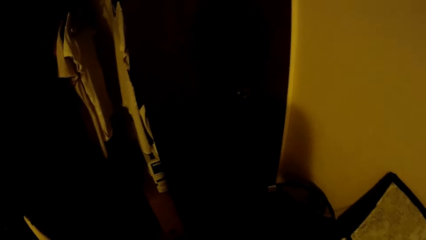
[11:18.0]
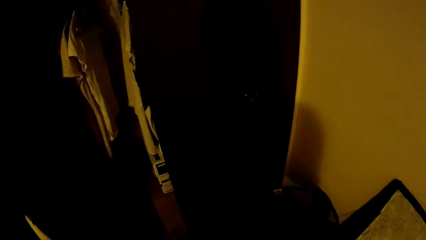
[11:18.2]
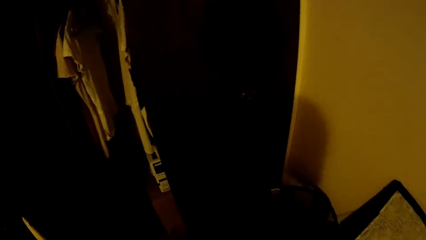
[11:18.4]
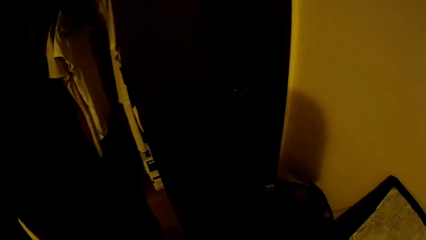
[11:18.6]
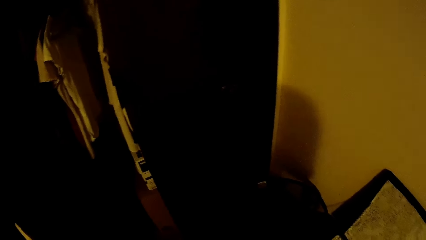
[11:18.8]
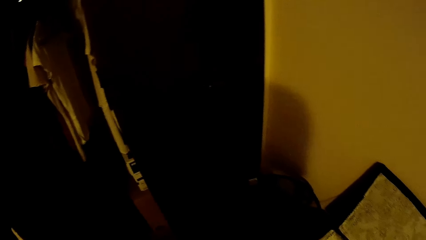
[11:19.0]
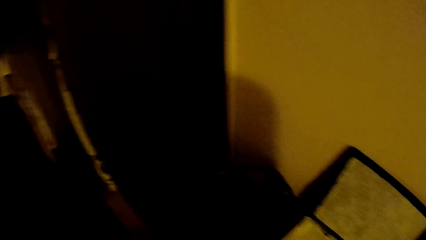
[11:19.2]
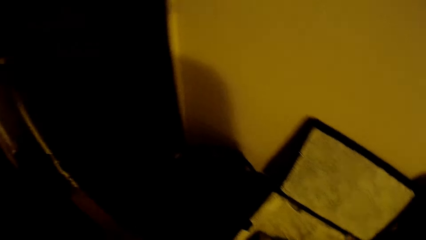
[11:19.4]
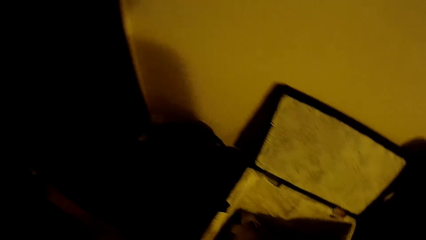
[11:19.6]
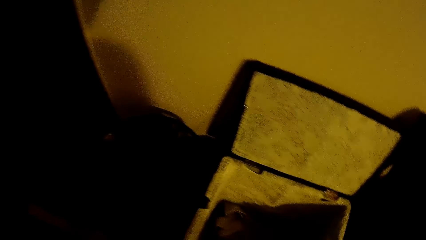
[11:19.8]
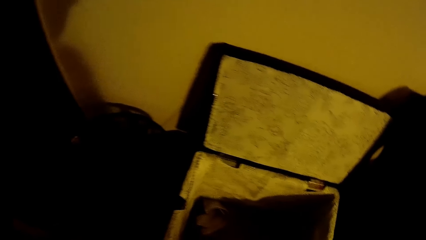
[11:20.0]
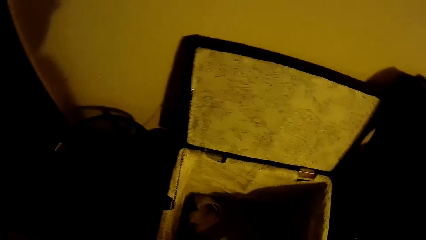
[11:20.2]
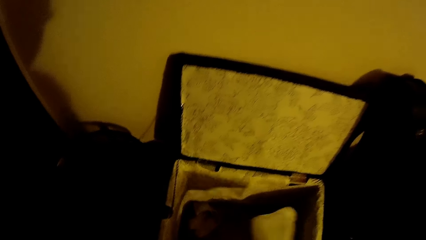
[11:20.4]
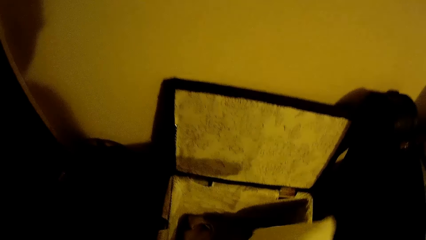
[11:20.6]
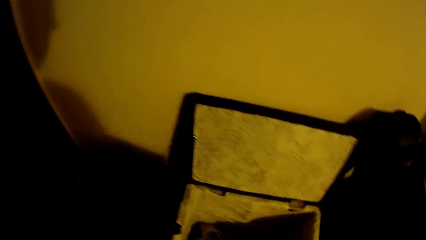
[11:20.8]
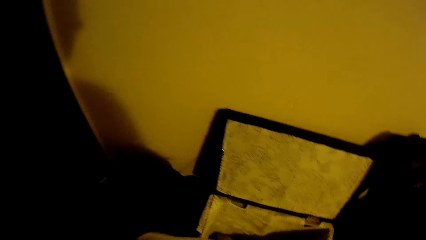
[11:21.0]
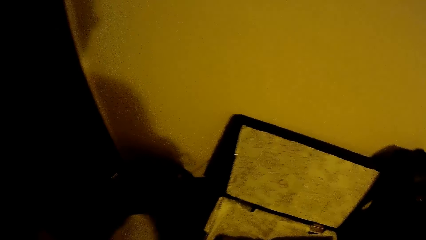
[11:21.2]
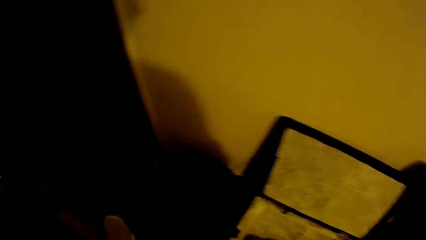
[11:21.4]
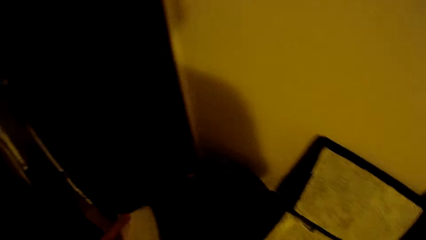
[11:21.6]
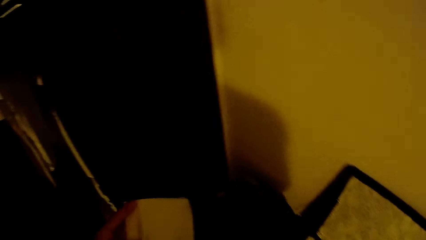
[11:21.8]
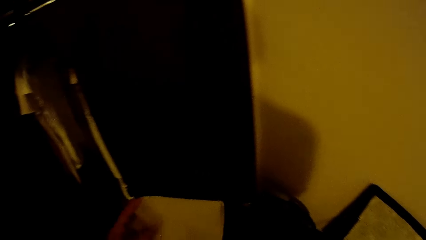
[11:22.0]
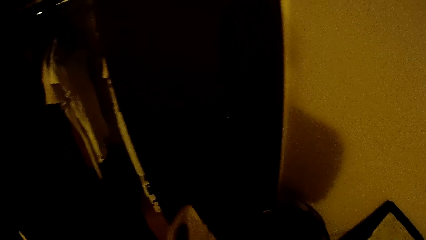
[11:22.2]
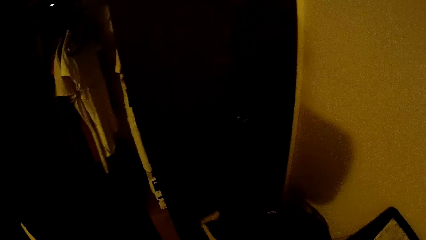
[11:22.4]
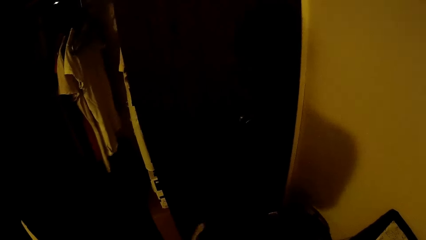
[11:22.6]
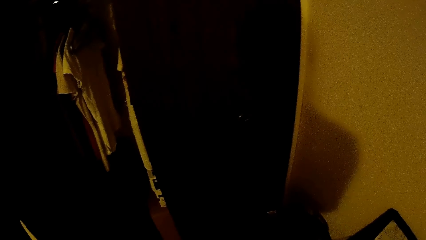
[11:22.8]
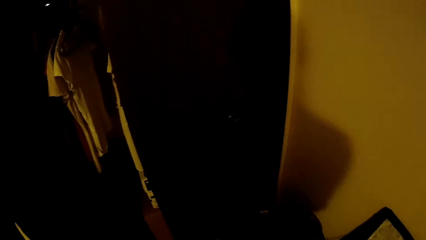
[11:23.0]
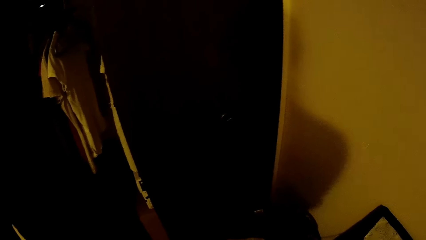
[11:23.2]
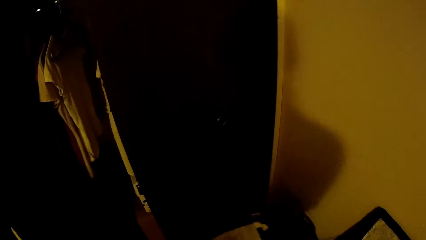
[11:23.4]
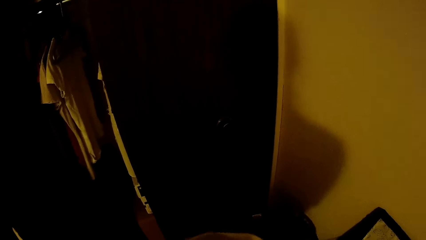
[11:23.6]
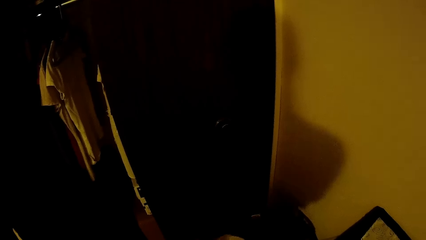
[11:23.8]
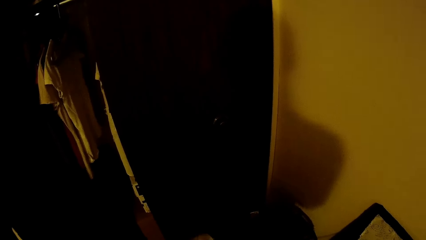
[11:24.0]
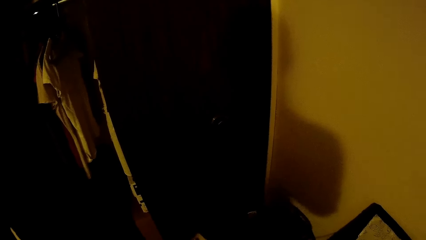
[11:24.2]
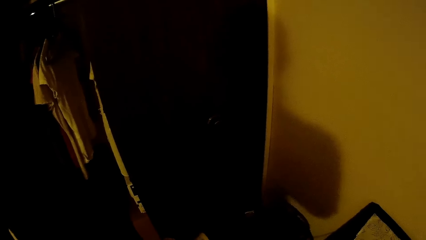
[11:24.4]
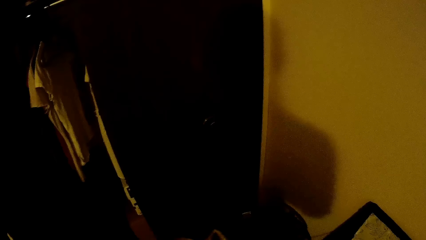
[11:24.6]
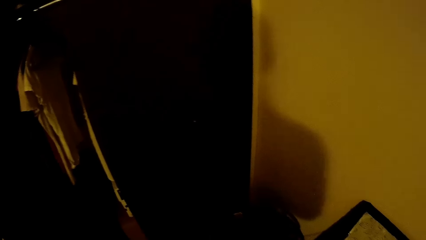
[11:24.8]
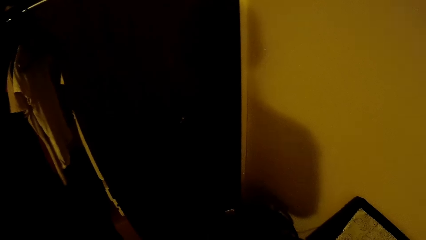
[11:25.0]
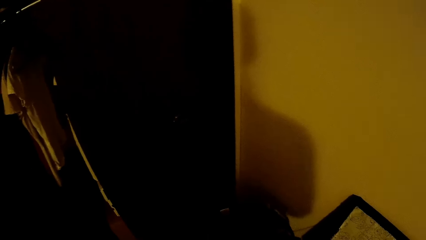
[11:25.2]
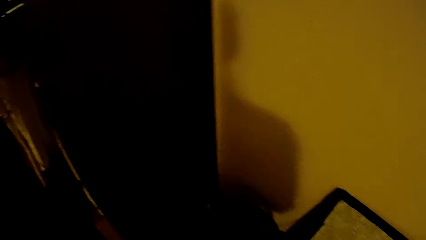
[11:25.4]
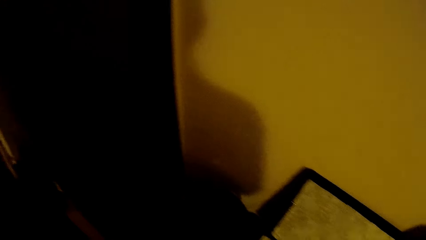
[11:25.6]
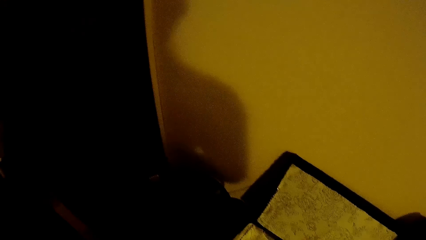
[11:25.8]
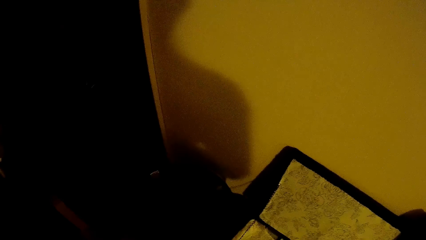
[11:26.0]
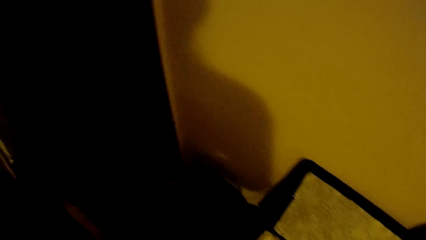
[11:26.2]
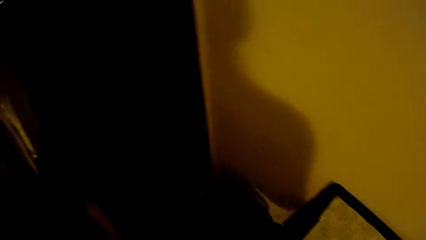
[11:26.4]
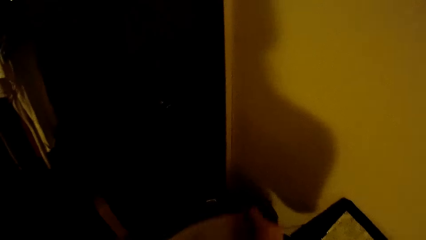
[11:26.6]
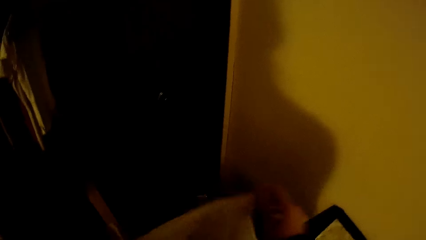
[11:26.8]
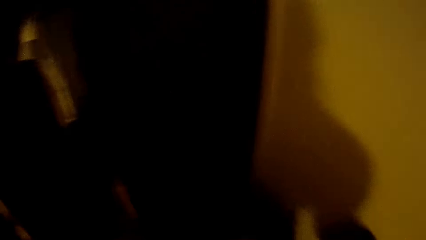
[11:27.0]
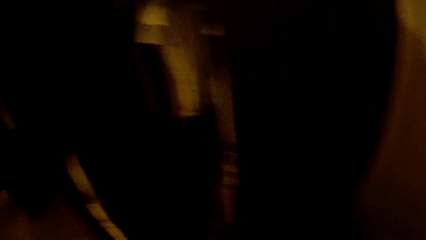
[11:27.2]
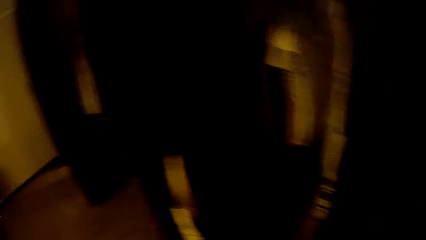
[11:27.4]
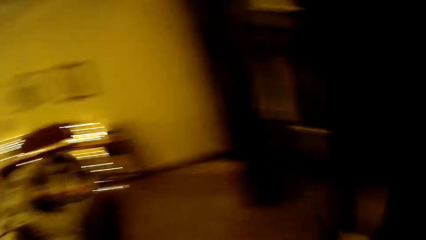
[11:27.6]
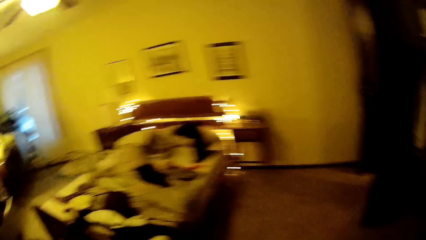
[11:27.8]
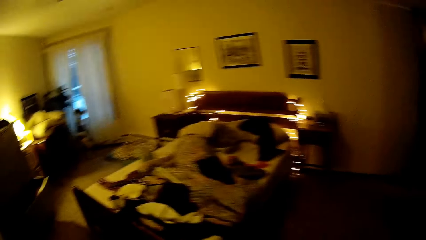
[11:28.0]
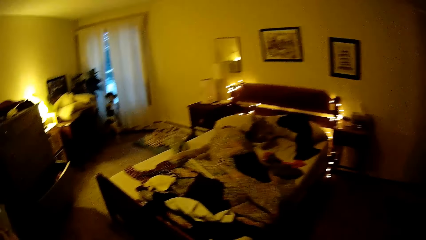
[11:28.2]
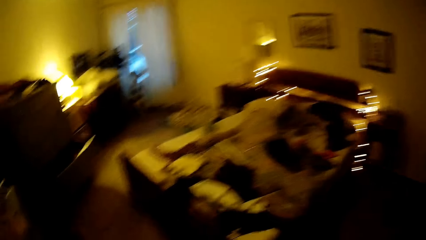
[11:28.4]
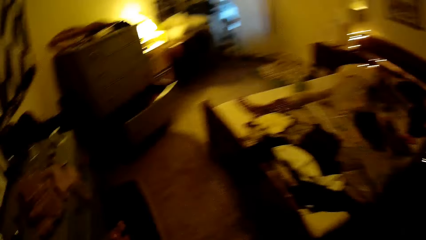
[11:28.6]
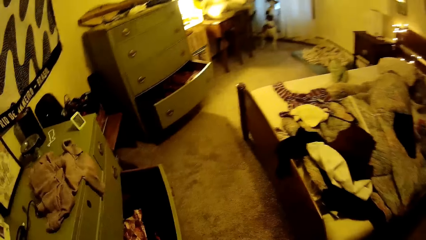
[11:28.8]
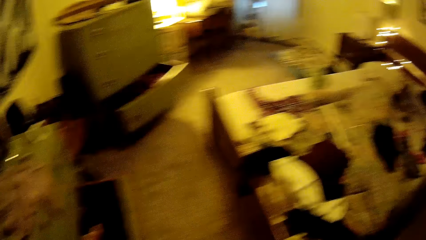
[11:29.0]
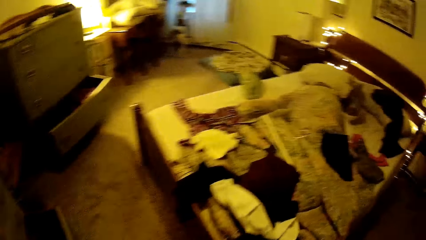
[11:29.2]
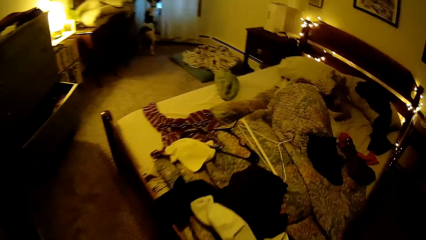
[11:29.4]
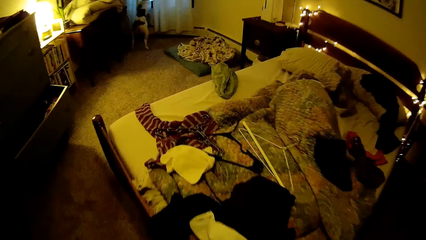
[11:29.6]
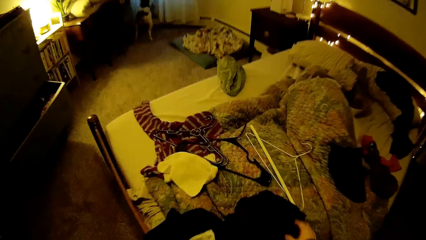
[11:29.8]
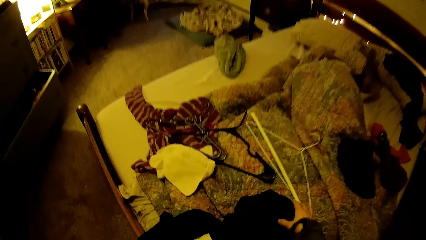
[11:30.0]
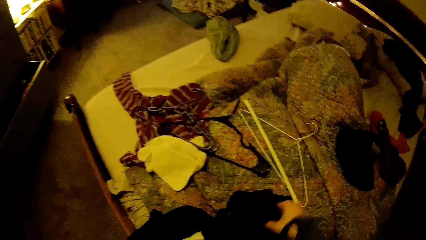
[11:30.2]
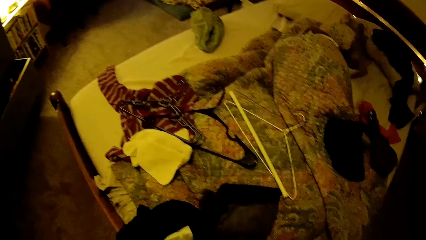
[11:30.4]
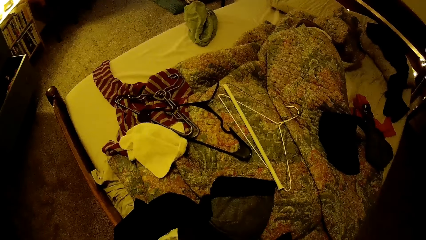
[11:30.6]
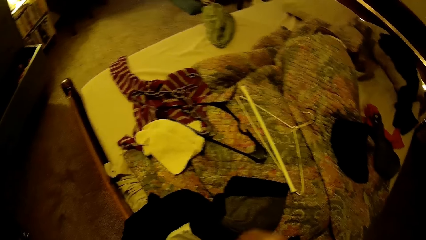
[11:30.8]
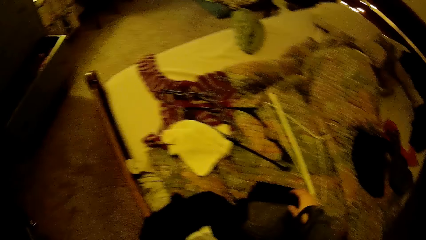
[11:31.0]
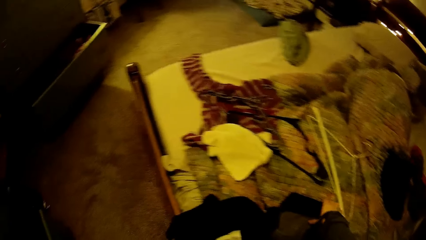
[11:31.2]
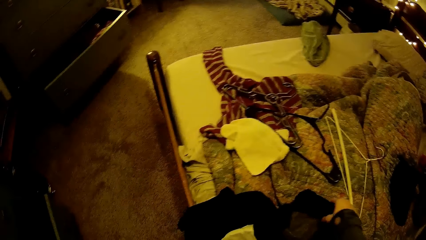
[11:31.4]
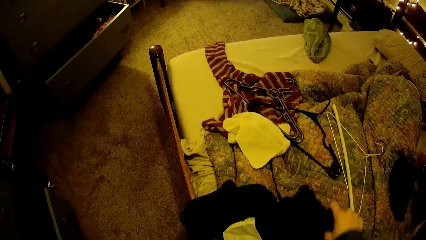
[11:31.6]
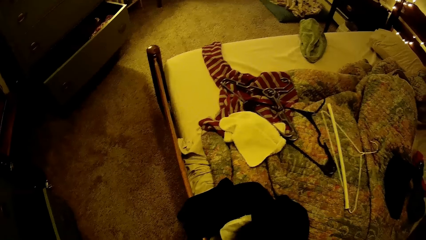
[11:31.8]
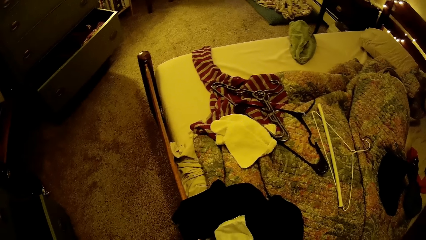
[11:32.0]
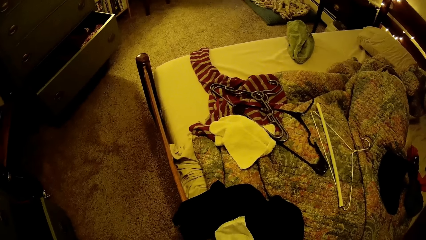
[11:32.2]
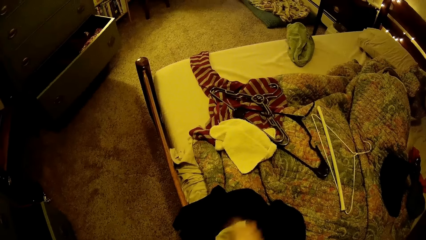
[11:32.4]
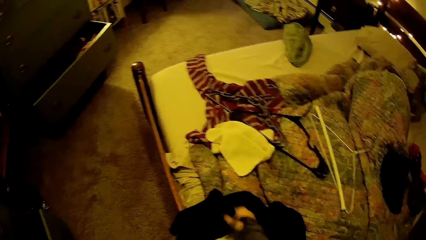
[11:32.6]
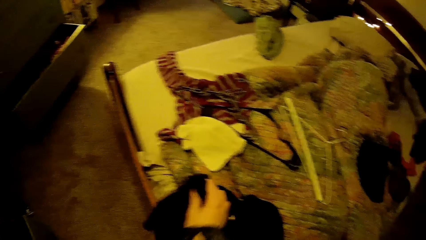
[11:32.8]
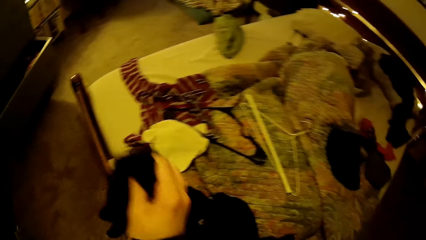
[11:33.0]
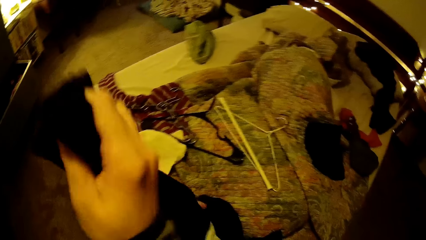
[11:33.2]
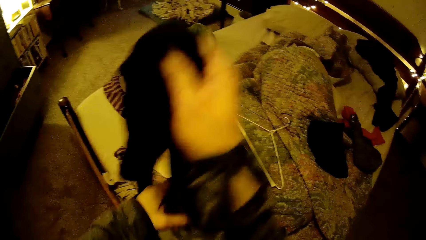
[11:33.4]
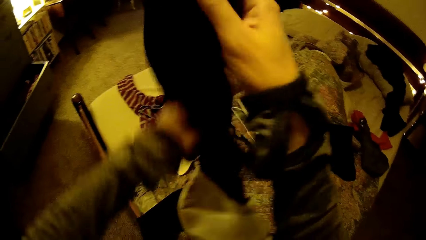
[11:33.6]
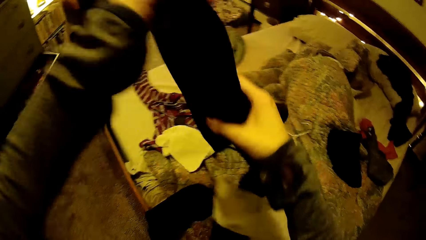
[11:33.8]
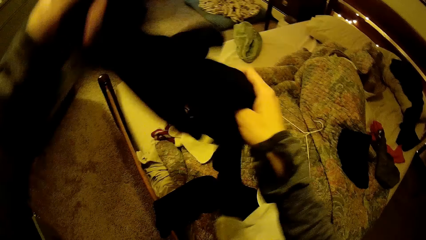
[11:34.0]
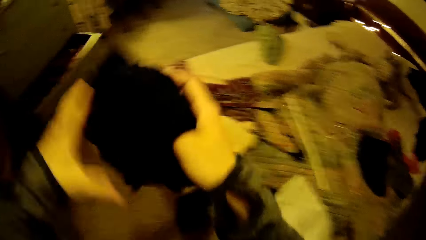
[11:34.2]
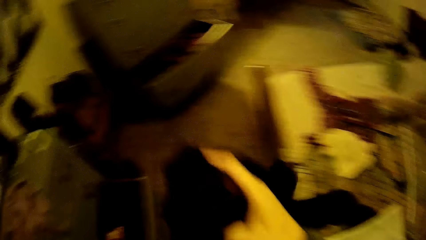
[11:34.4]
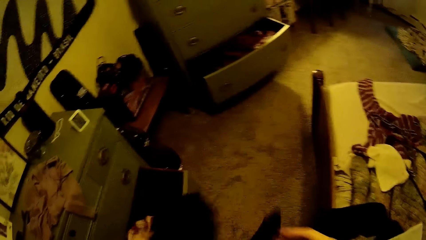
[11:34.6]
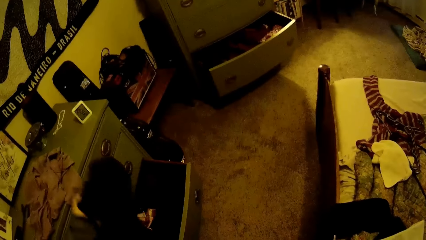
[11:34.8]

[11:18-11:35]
The camera wearer picks up white clothes from the box with her right hand. She holds the clothes. She picks clothes from the bed. She picks up black clothes from the bed with her right hand.
